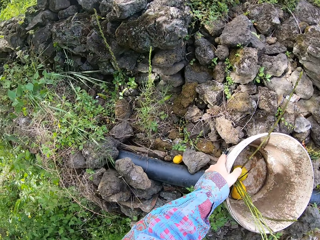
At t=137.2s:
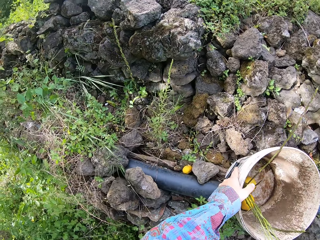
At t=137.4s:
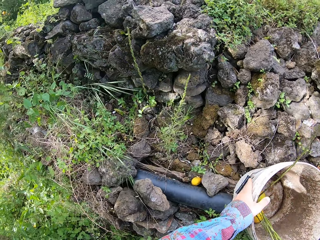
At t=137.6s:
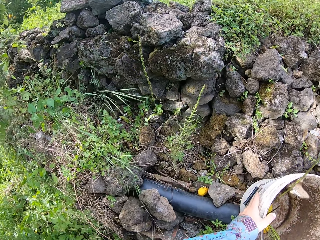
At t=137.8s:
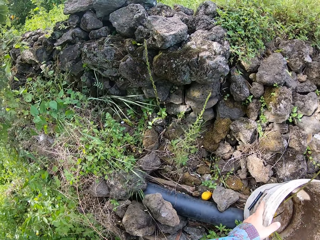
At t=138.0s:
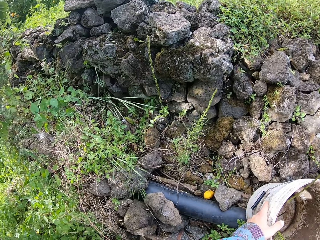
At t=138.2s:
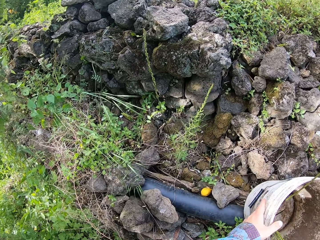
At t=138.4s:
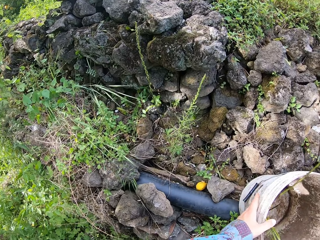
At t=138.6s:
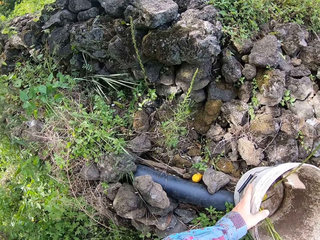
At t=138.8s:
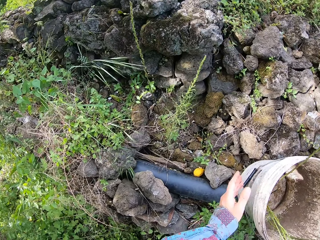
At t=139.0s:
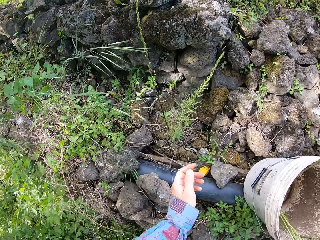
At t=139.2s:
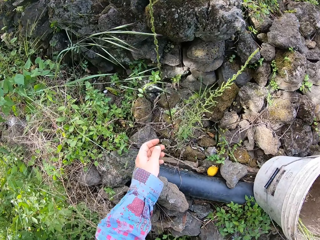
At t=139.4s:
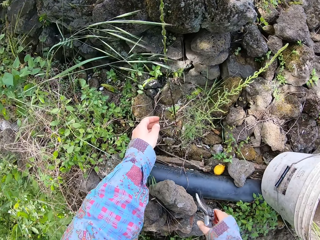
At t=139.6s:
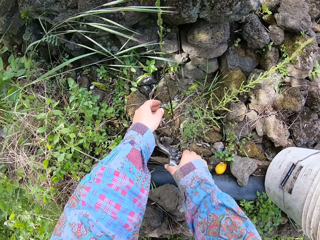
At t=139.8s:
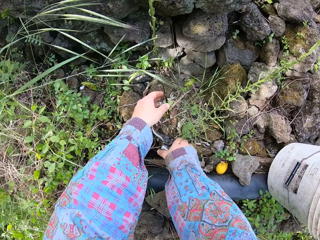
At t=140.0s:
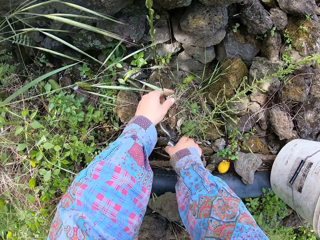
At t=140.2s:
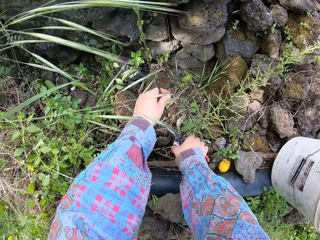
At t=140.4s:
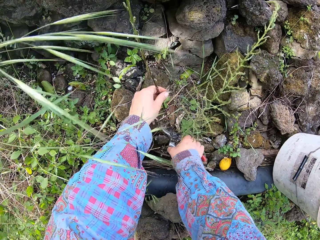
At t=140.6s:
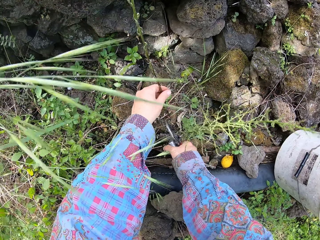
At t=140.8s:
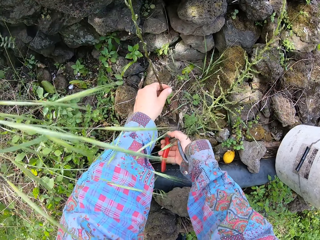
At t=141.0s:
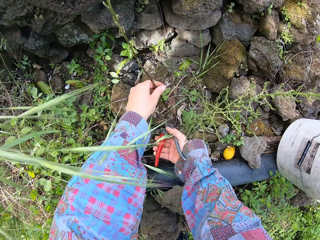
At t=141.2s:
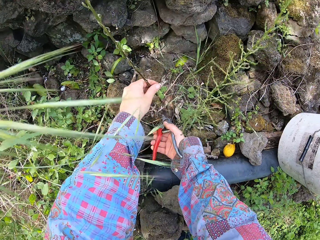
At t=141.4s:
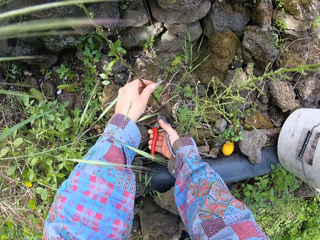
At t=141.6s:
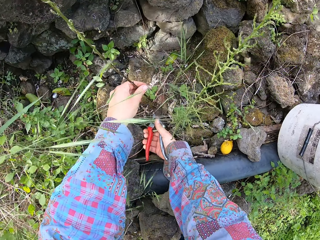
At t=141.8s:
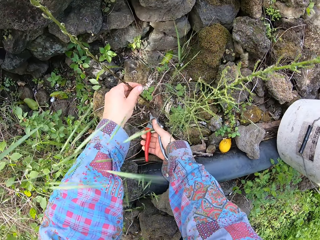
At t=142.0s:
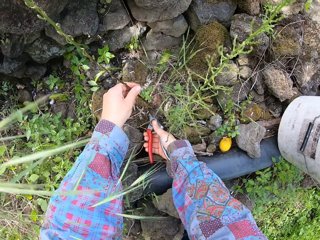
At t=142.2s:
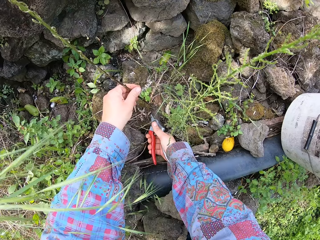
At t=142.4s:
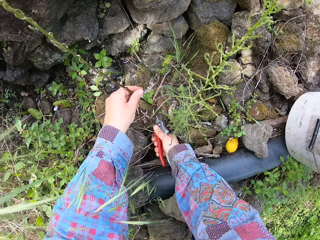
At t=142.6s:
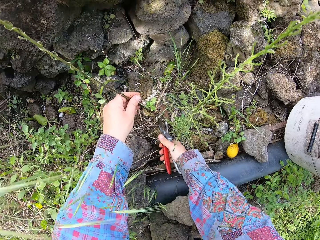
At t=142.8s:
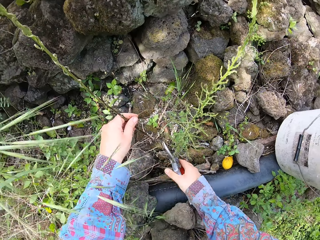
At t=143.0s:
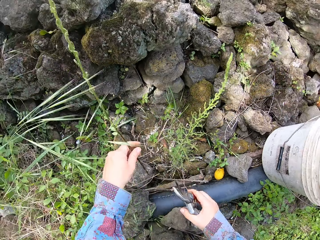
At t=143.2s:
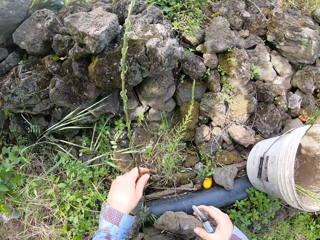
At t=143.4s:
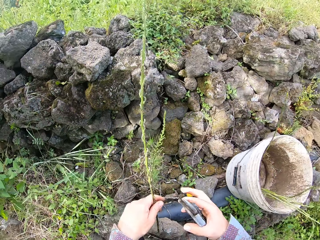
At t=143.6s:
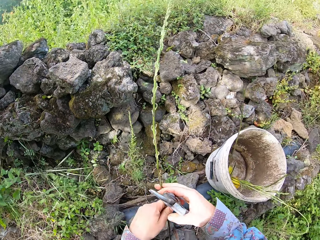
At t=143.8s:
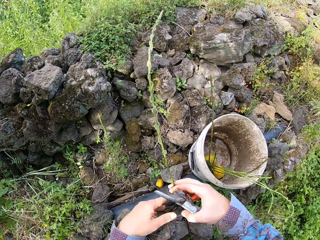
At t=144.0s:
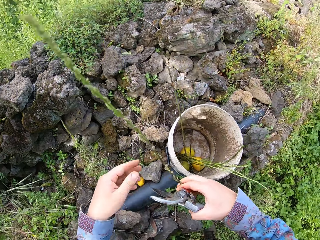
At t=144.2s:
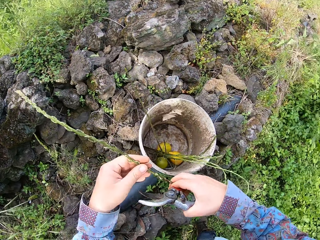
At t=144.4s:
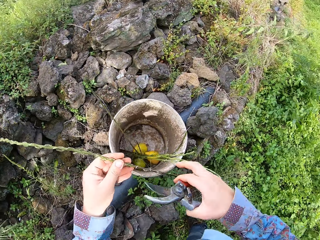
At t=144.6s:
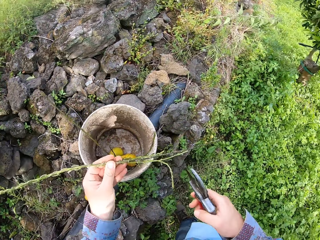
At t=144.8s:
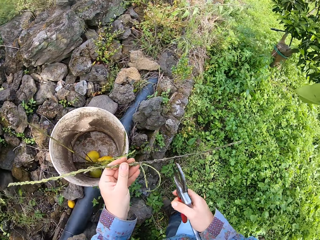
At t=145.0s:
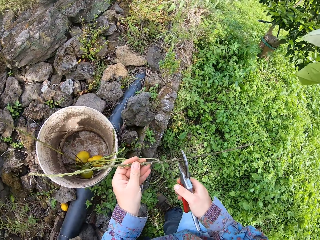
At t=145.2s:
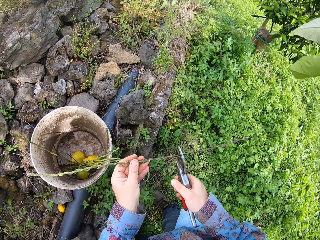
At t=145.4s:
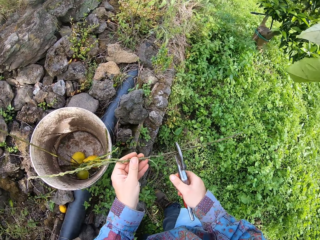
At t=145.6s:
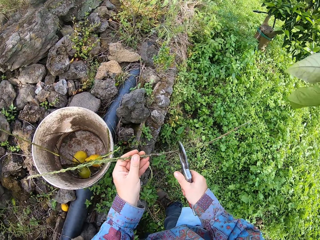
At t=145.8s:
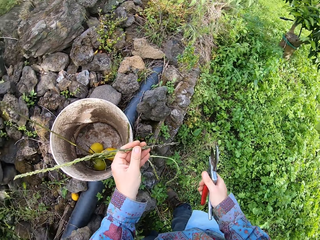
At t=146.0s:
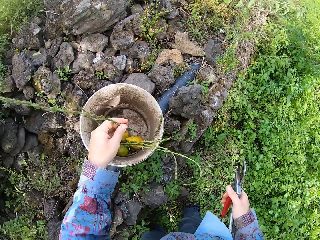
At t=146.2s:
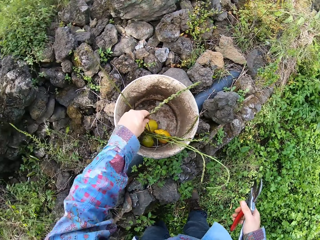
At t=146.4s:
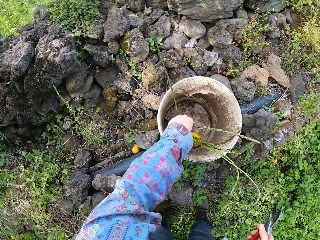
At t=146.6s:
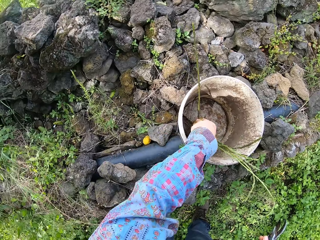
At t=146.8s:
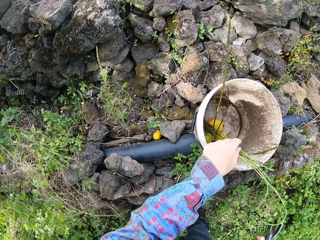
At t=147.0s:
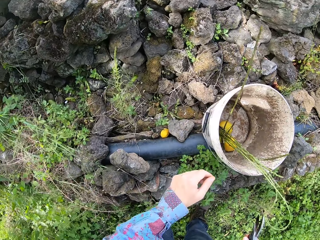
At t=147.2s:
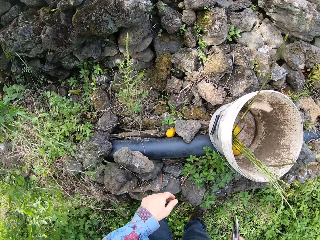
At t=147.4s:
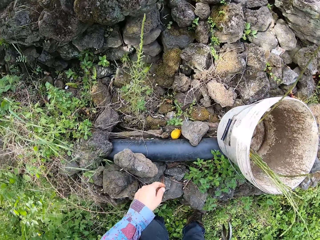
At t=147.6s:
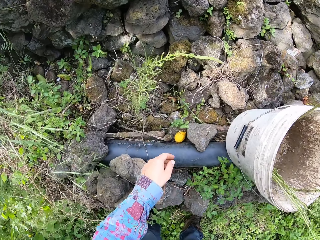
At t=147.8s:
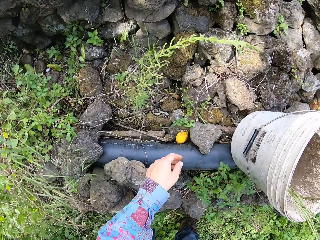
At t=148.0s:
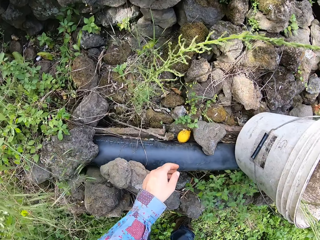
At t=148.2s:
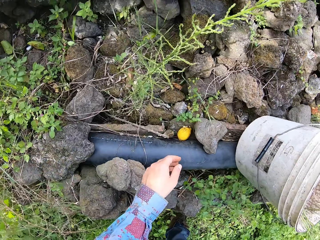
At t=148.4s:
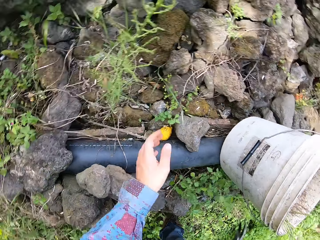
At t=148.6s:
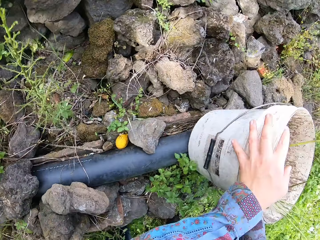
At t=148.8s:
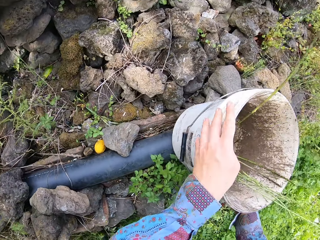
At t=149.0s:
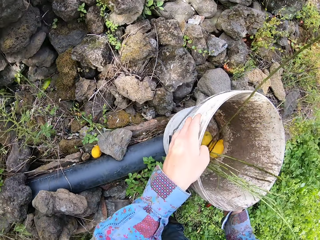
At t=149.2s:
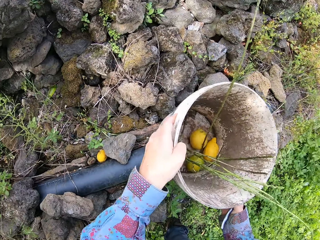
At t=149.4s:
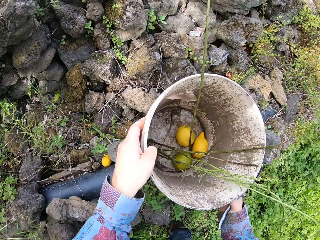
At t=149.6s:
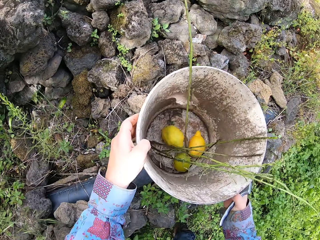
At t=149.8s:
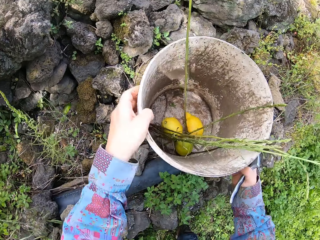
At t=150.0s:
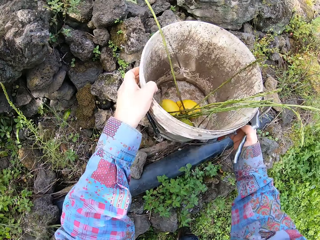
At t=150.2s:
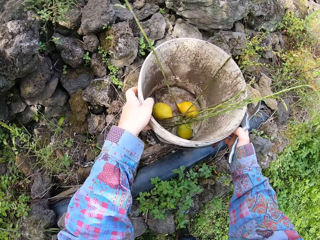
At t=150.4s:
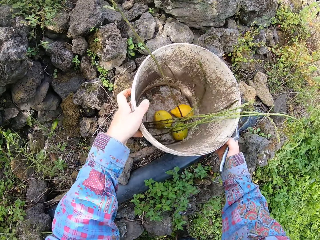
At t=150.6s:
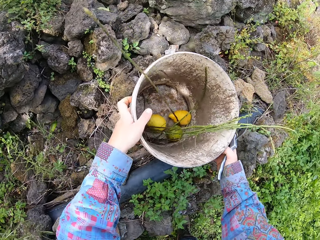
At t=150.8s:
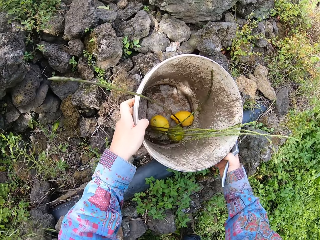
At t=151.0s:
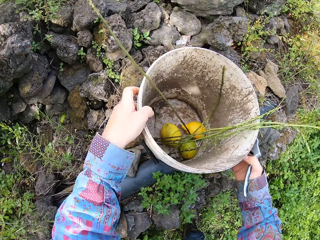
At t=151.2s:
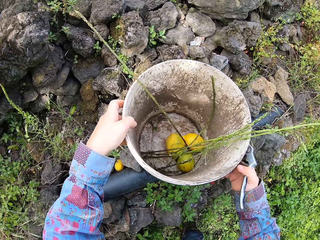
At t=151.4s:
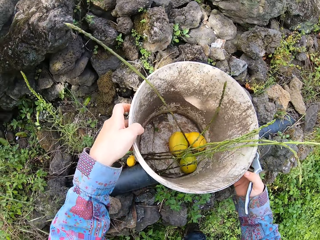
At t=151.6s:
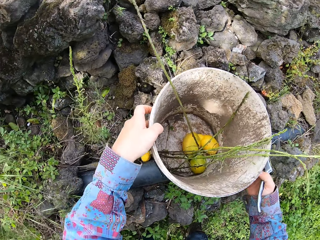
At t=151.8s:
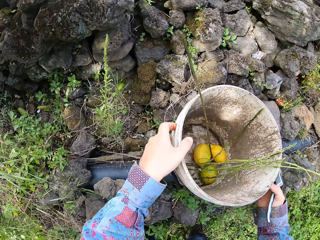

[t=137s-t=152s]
The camera wearer picks another plant with his left hand. He holds the plant. He cuts the plant with a pair of pruners in his right hand. He adjusts the plant with both hands. He cuts off a part of the plant with the pair of pruners in his right hand. He drops the plant in his left hand in the bucket. He holds the bucket. He adjusts the bucket with both hands. He puts the bucket in a firm place.

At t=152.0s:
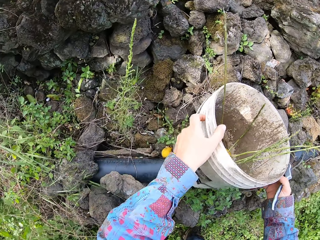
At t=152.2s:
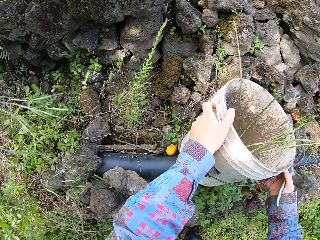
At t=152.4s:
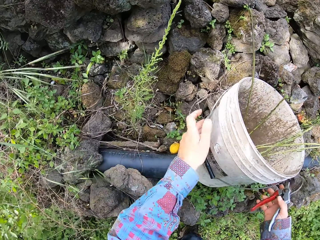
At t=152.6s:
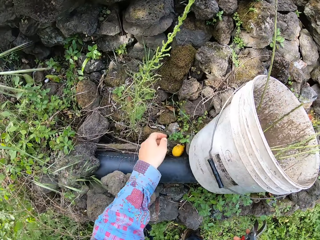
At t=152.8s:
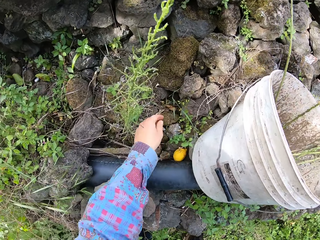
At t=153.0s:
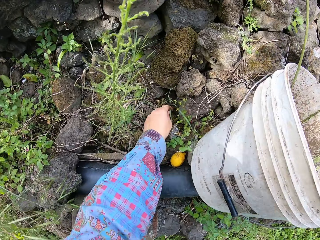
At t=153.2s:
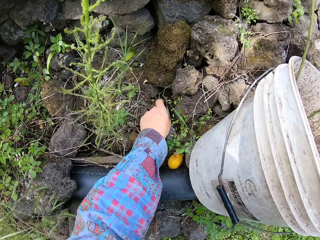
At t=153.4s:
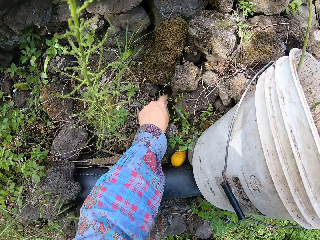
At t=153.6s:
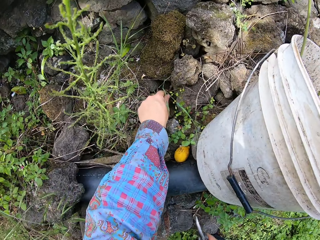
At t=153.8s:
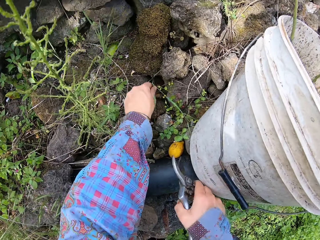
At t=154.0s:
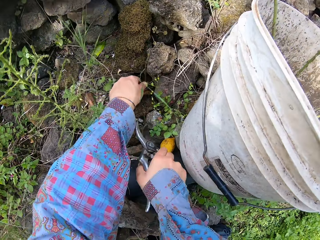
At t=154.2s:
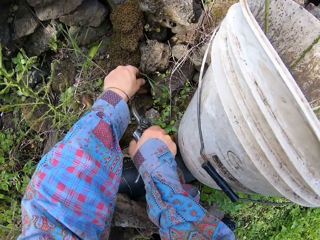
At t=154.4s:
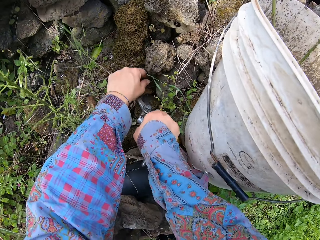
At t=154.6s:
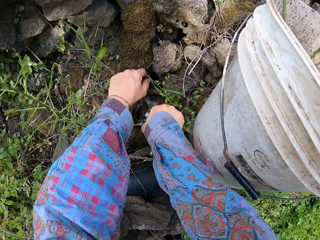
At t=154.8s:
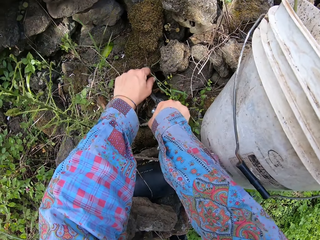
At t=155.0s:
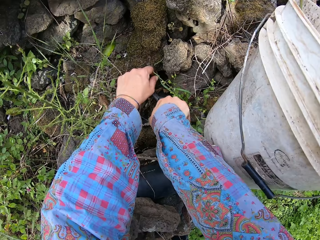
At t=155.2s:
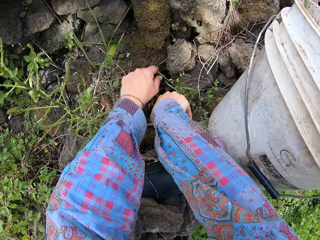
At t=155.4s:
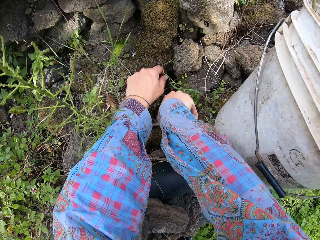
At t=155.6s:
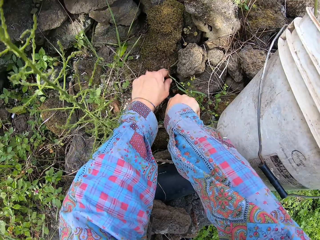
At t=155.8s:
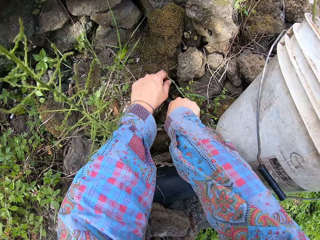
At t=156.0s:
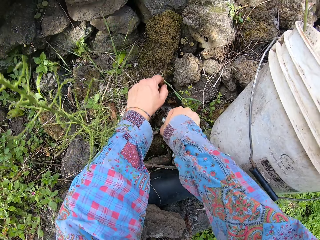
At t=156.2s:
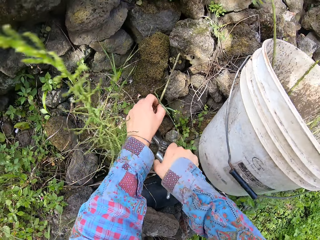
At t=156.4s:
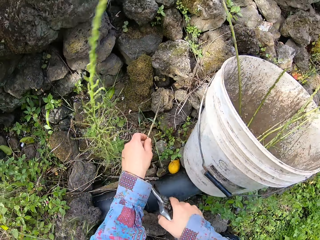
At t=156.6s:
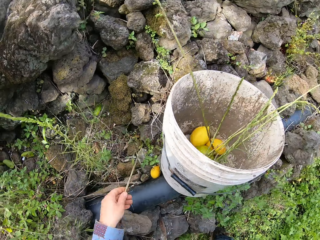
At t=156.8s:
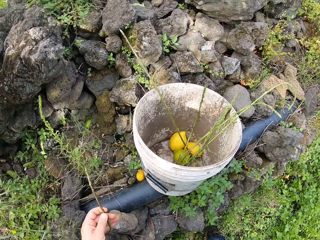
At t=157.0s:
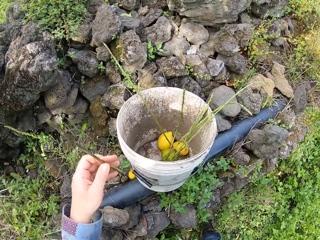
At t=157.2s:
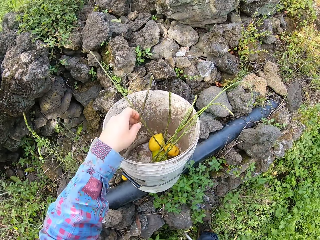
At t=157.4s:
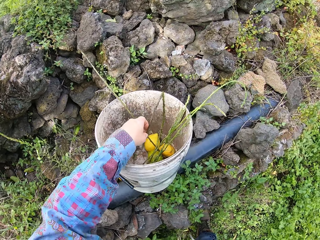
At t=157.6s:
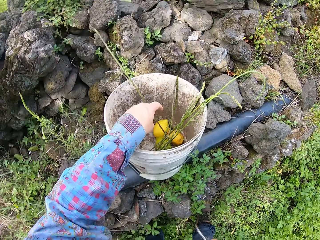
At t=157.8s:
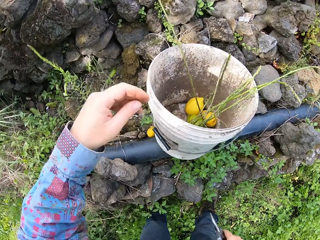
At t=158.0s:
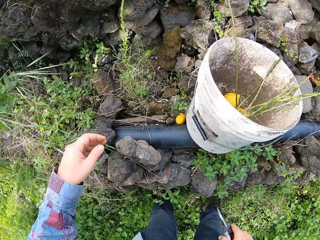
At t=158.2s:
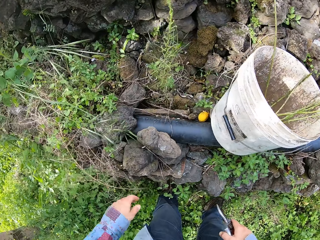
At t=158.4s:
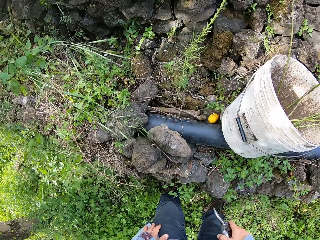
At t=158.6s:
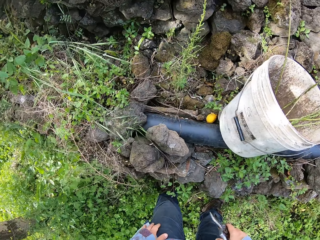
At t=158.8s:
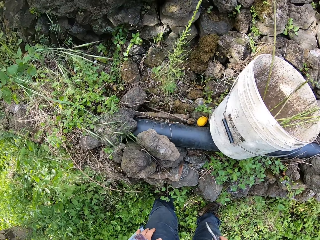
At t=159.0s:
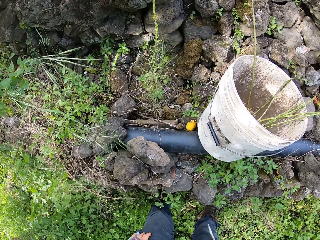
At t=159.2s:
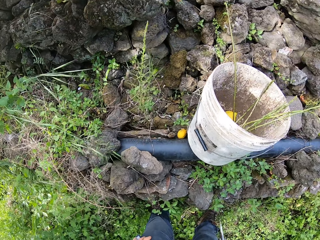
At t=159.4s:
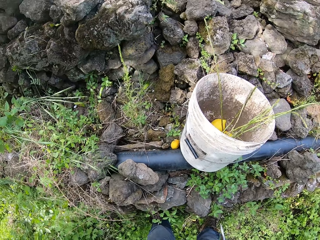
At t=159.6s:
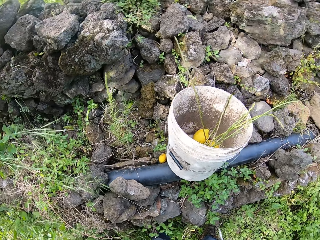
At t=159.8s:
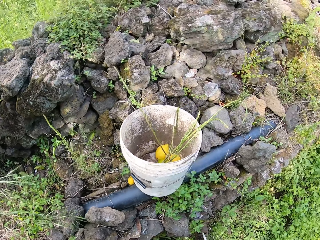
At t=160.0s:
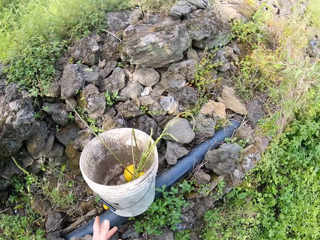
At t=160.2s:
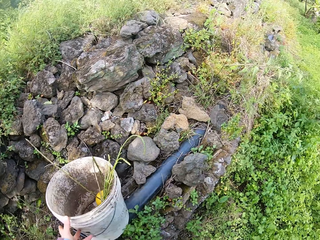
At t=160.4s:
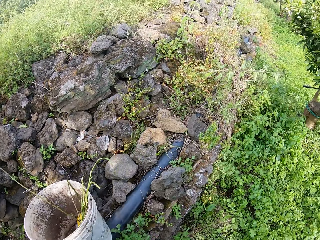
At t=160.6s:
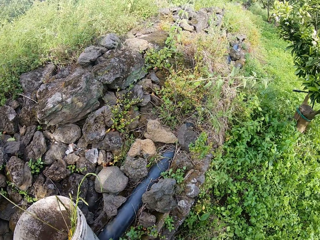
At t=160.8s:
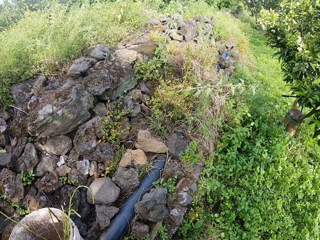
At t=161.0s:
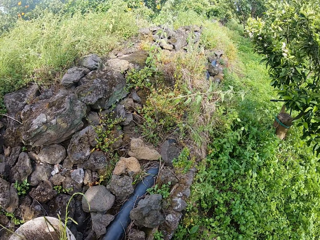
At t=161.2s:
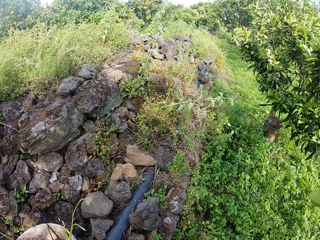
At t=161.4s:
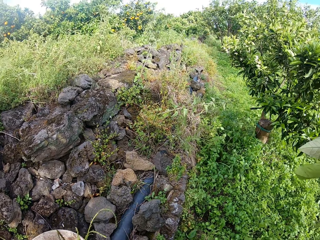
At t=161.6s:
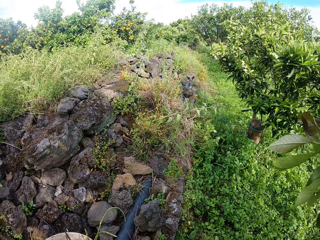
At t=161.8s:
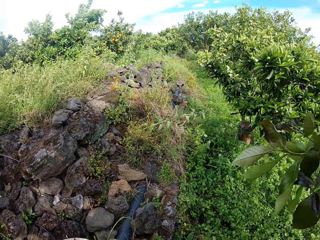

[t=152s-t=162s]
The camera wearer picks another plant with his left hand. He holds the plant. He cuts the plant with a pair of pruners in his right hand. He drops the plant in his left hand in the bucket. He stares around.
